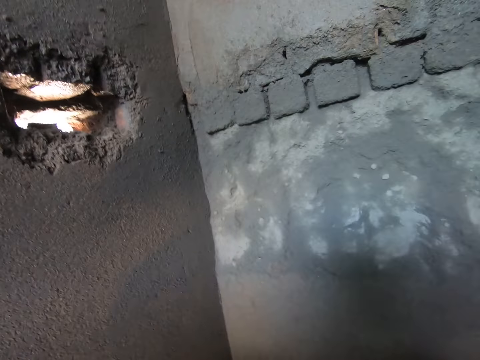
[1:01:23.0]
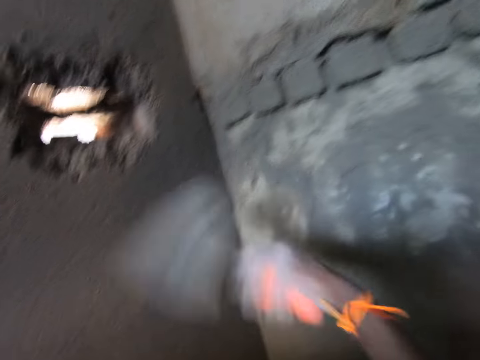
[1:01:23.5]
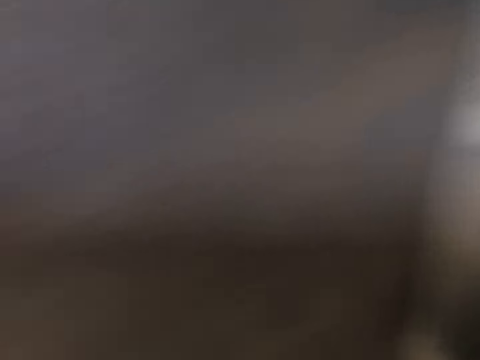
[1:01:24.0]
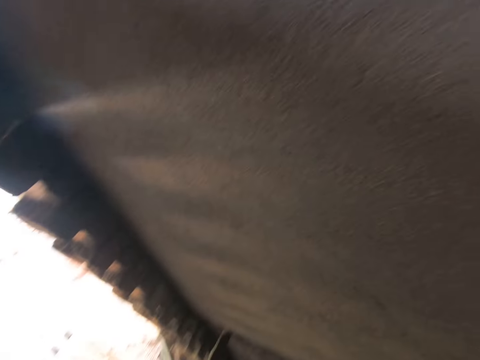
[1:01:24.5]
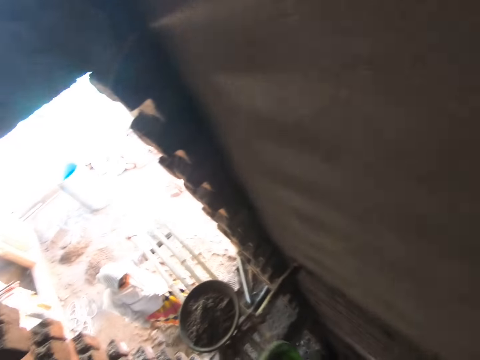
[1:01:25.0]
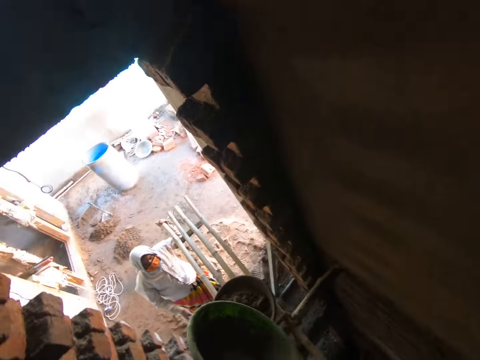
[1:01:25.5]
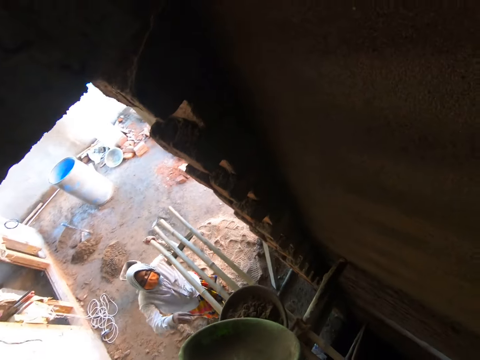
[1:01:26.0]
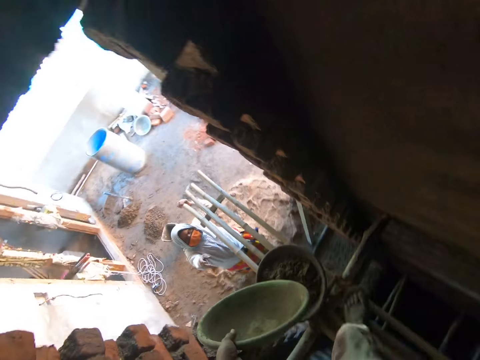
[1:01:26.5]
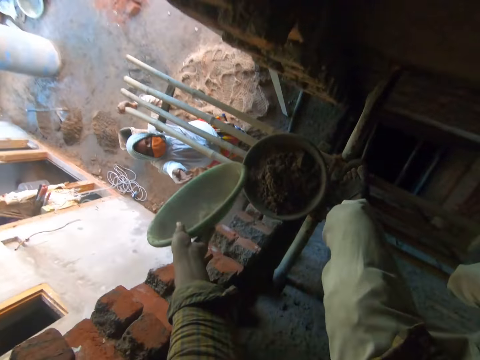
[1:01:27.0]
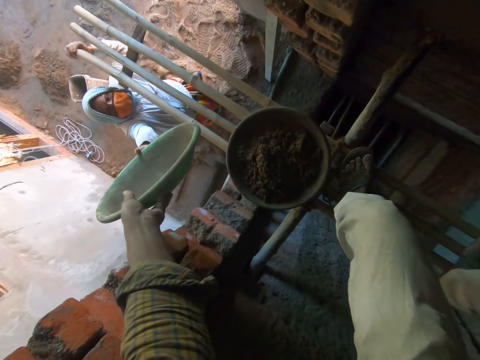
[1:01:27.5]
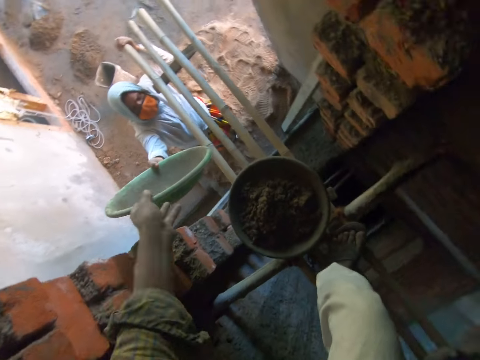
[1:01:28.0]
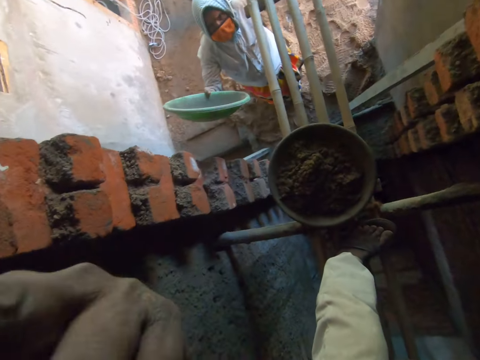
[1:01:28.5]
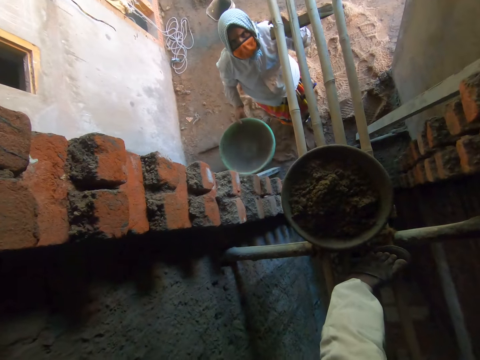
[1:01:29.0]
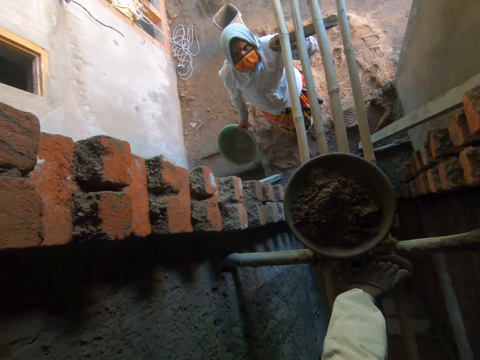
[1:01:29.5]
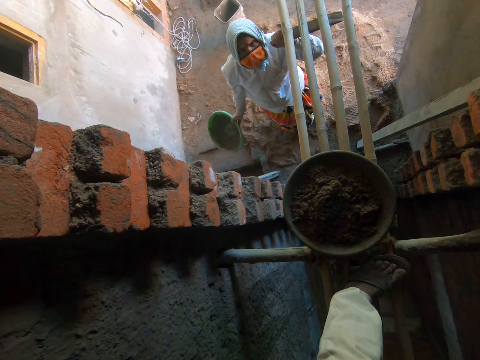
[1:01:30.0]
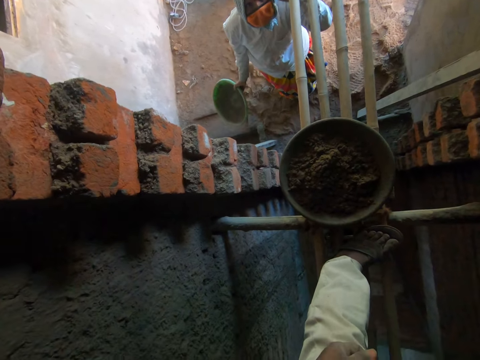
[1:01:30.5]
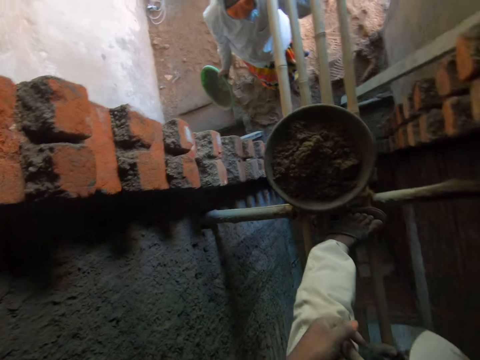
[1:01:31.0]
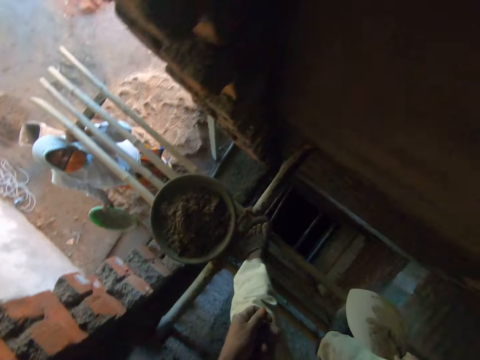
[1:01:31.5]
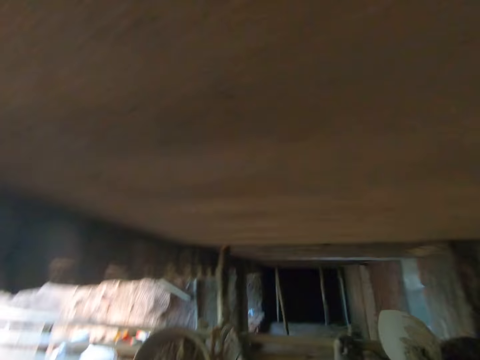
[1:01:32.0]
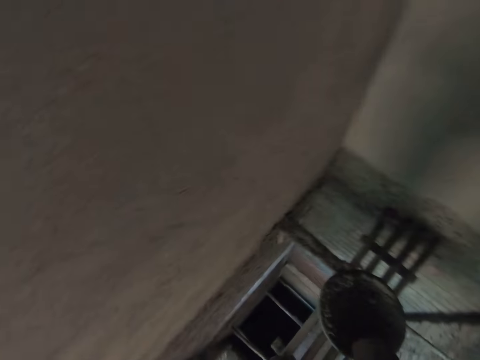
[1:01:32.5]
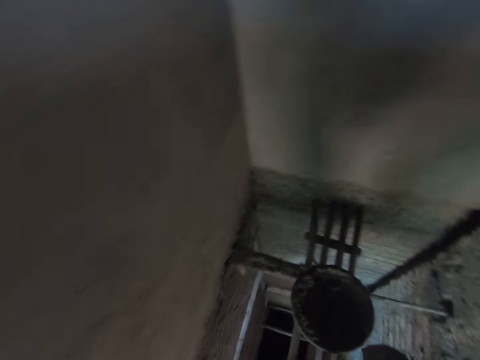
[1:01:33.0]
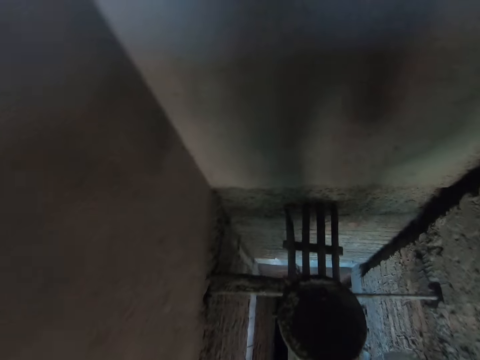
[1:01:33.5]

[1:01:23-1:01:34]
The camera wearer splashes the cement on the wall with the brick trowel in his right hand. He turns back and walks forward. He passes a bowl to a woman with his left hand. He converses with the woman. He turns back.

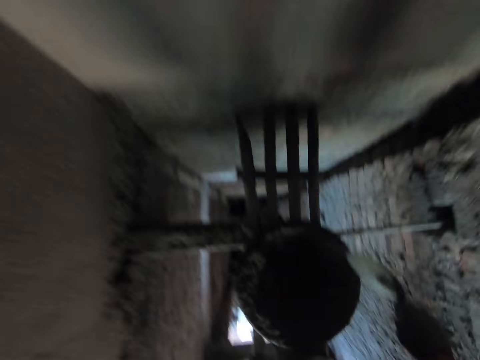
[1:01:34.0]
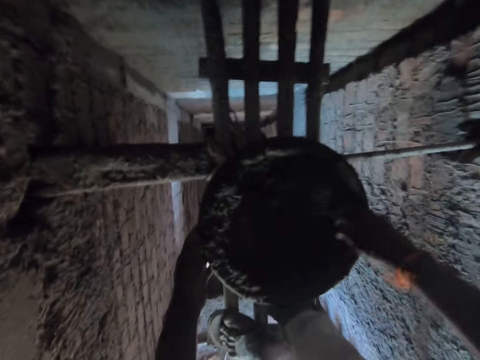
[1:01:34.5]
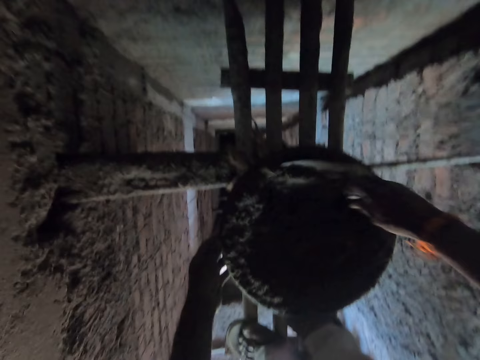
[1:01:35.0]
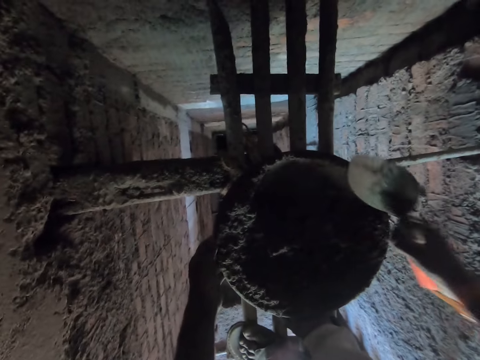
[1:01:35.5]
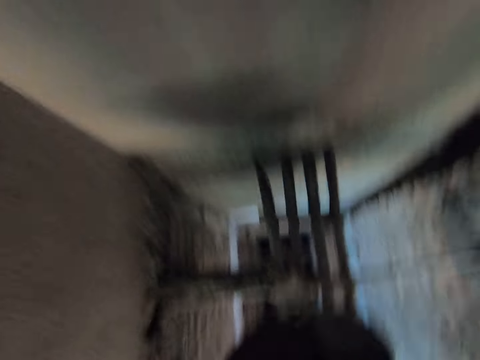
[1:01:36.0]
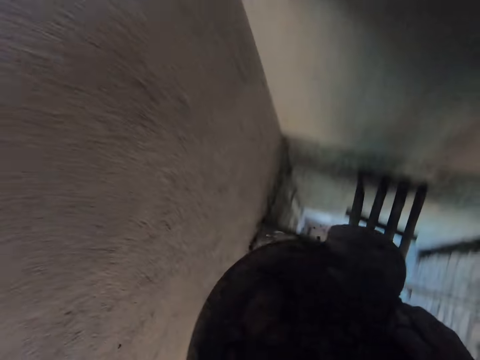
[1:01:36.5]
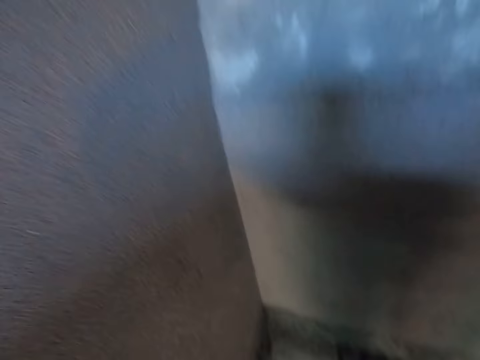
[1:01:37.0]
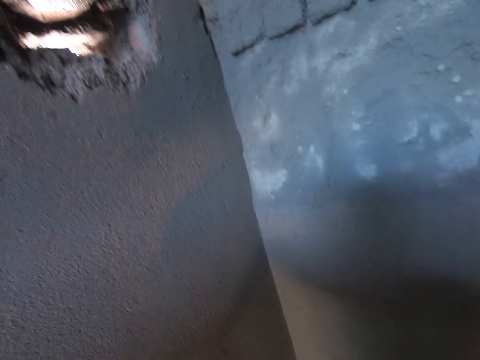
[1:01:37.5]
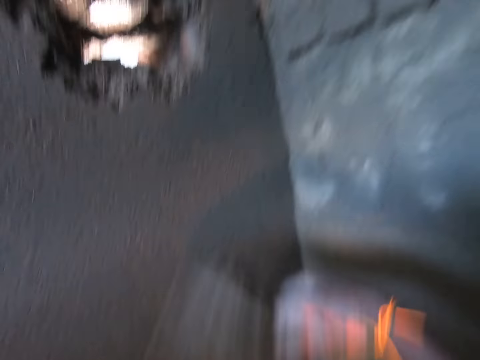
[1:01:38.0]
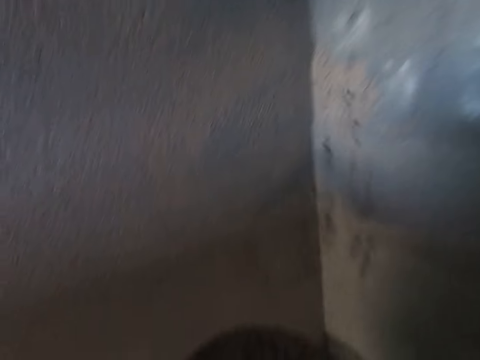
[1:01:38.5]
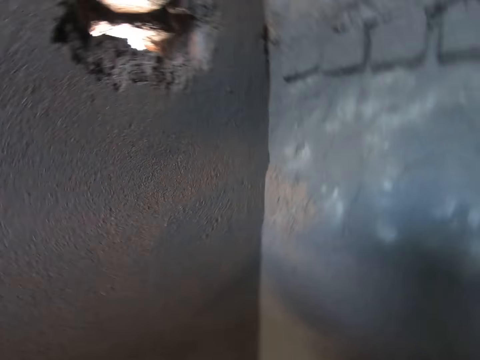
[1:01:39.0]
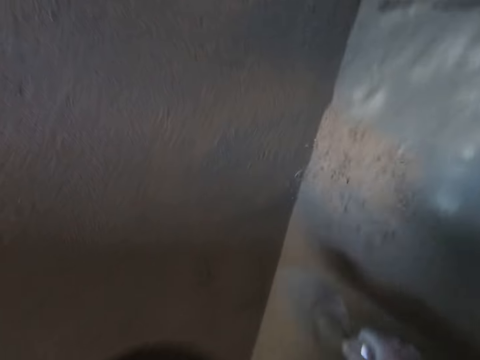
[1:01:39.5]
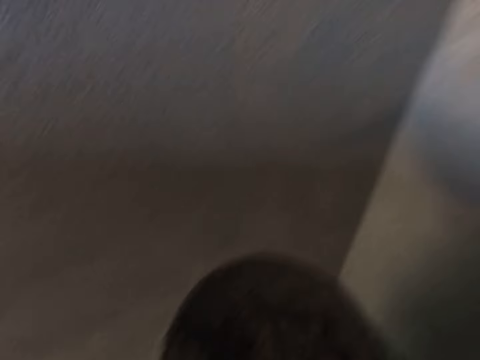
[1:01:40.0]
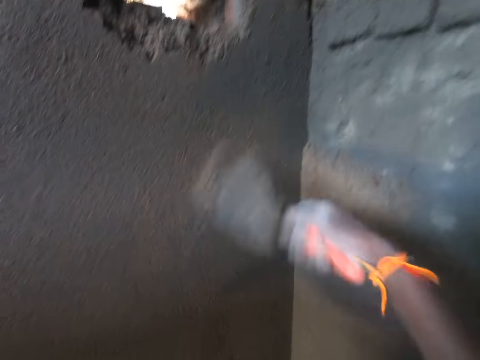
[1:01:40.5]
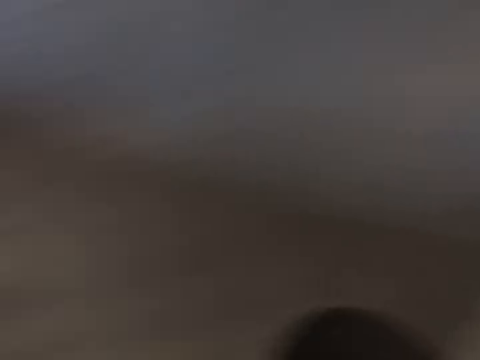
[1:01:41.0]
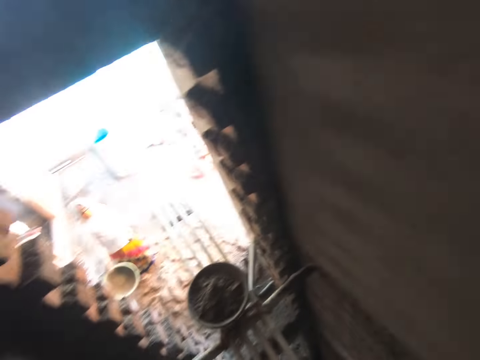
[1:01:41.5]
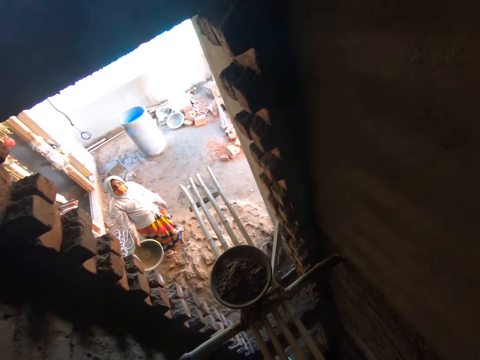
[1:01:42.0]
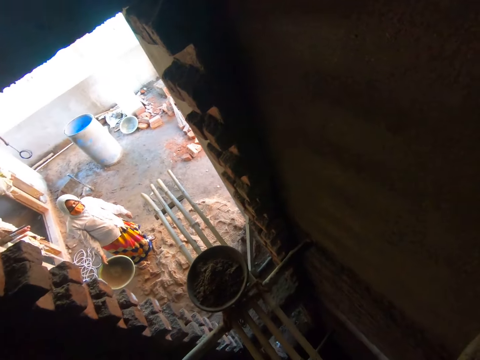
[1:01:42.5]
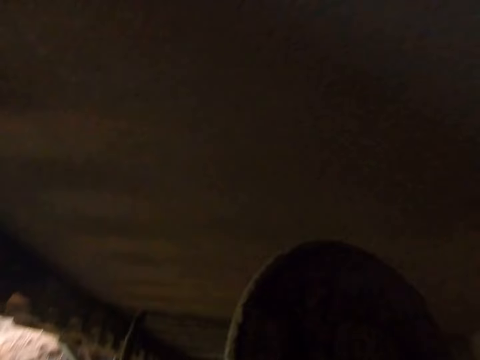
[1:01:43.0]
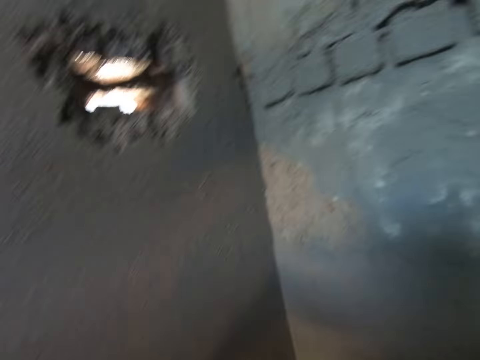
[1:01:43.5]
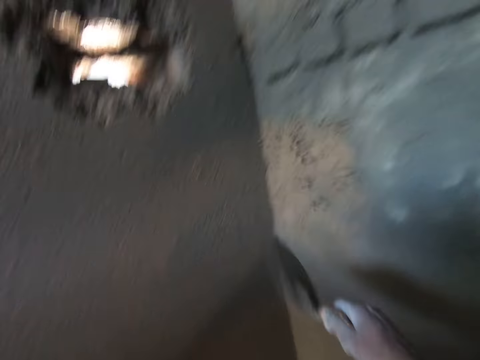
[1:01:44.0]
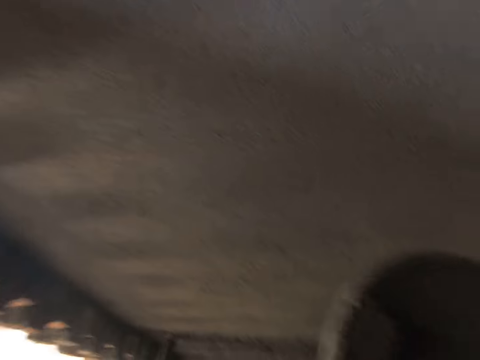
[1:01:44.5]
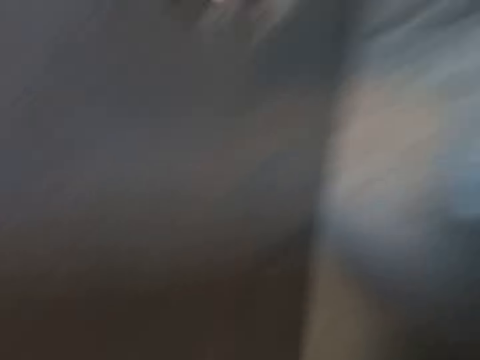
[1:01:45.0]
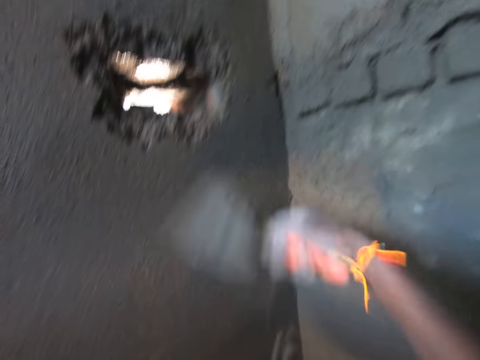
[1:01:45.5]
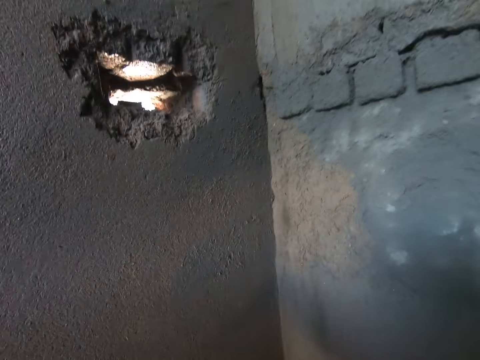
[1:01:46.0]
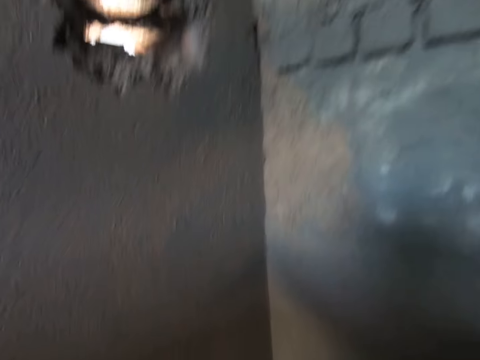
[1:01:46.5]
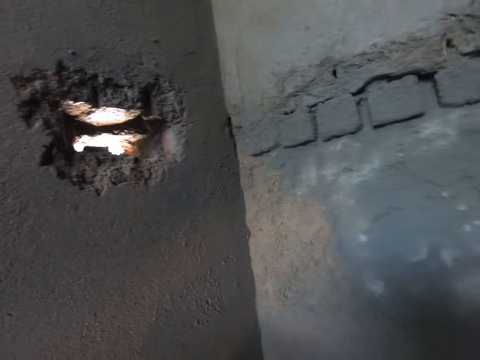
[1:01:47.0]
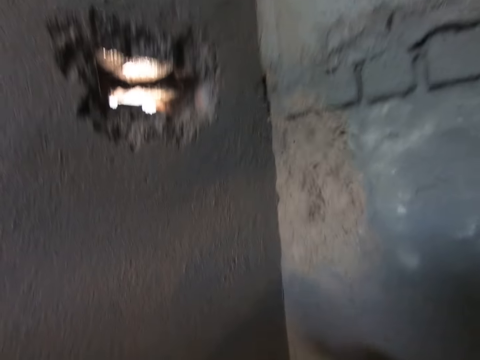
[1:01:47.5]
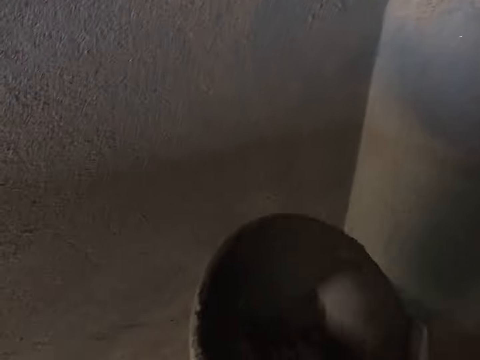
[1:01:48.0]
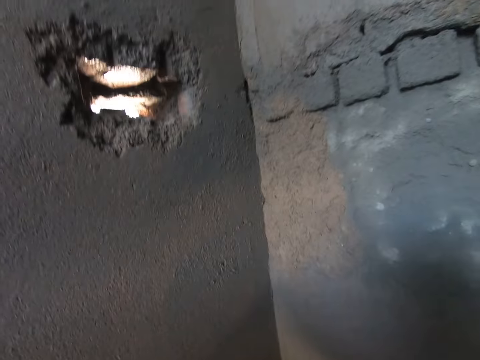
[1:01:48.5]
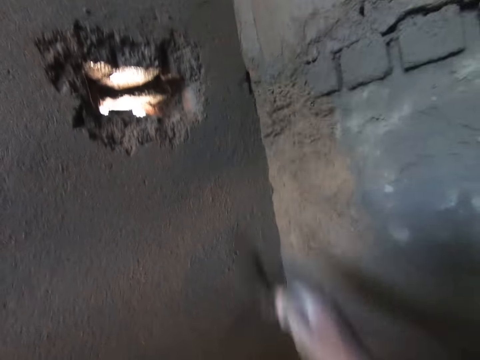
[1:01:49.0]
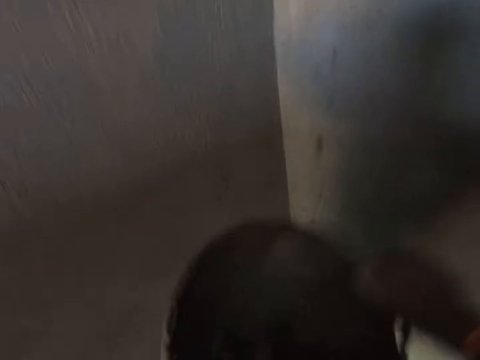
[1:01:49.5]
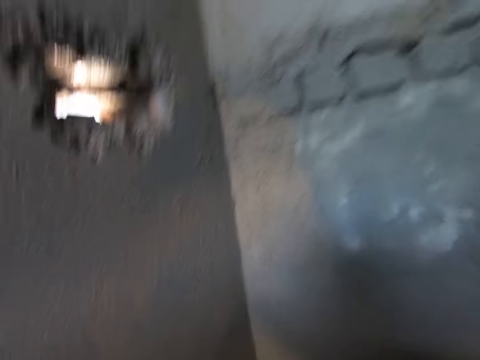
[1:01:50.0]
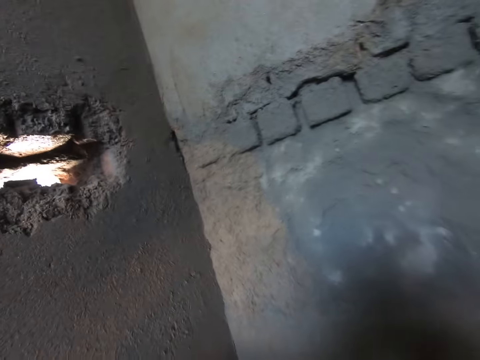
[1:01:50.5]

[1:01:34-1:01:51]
The camera wearer mixes mortar in the bowl on the platform with the trowel in his right hand. He touches a bowl on the platform with his left hand. He picks up the bowl on the platform with his hands. He splashes the mortar on the wall with the brick trowel in his right hand. He scoops the mortar from the bowl in his left hand with the trowel in his right hand. He splashes the mortar on the wall with the trowel in his right hand. He scoops the mortar from the bowl in his left hand with the trowel in his right hand. He splashes the mortar on the wall with the trowel in his right hand. He scoops the concrete with the brick trowel. He converses with the woman. He scoops the concrete with the brick trowel. He splashes the mortar on the wall with the trowel in his right hand. He scoops the mortar from the bowl in his left hand with the trowel in his right hand. He splashes the mortar on the wall with the trowel in his right hand. He scoops the concrete with the brick trowel. He throws the concrete on the wall with the brick trowel. He scoops the concrete with the brick trowel. He splashes the mortar on the wall with the trowel in his right hand. He scoops the mortar from the bowl in his left hand with the trowel in his right hand. He splashes the mortar on the wall with the trowel in his right hand. He scoops the mortar from the bowl in his left hand with the trowel in his right hand.
